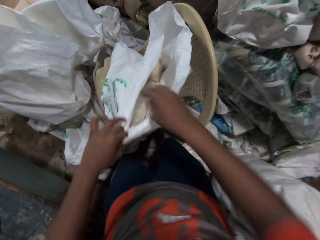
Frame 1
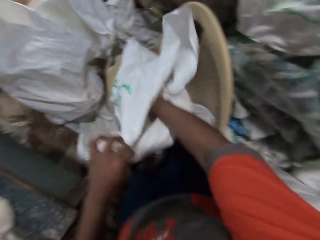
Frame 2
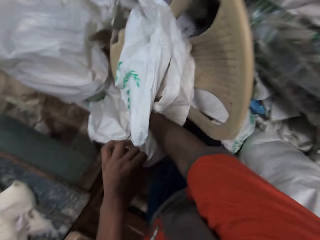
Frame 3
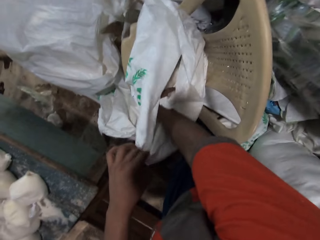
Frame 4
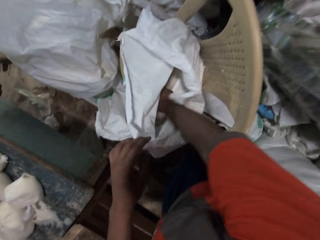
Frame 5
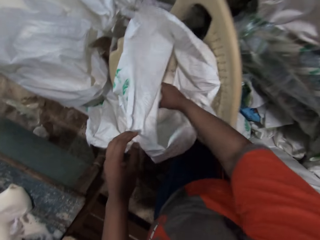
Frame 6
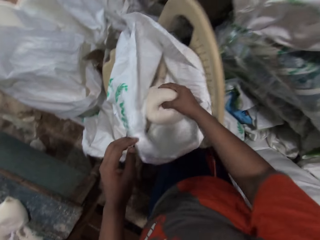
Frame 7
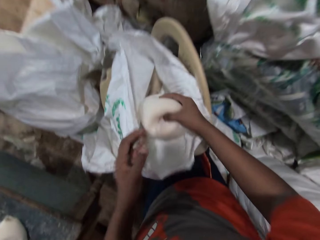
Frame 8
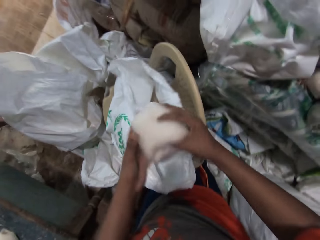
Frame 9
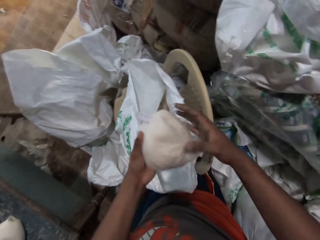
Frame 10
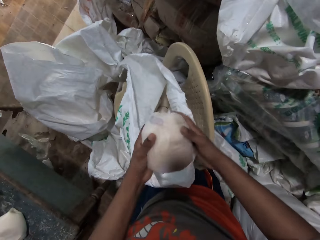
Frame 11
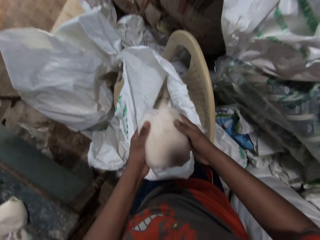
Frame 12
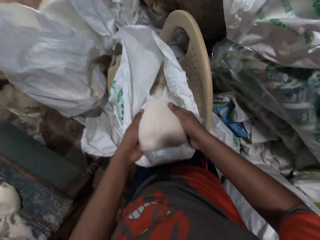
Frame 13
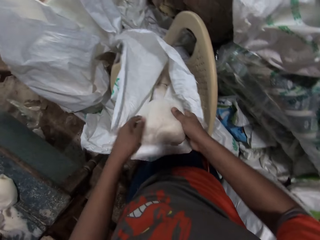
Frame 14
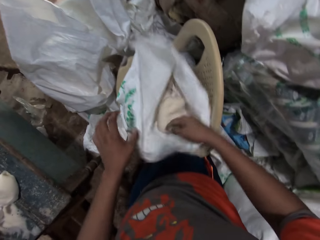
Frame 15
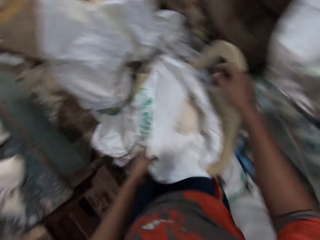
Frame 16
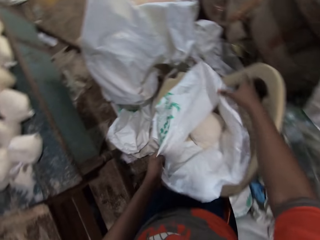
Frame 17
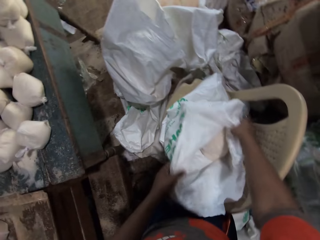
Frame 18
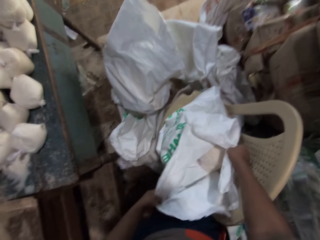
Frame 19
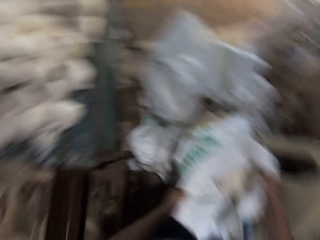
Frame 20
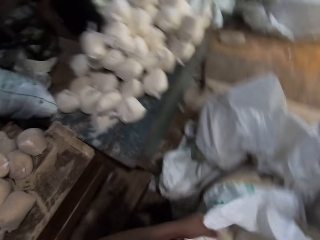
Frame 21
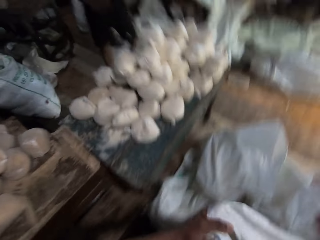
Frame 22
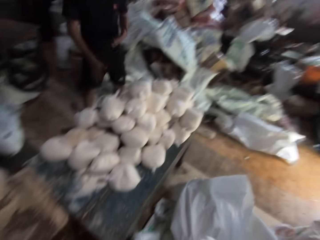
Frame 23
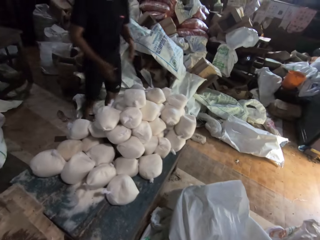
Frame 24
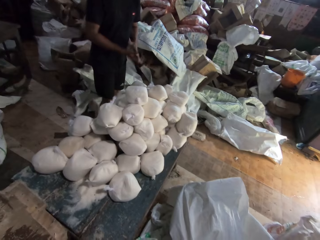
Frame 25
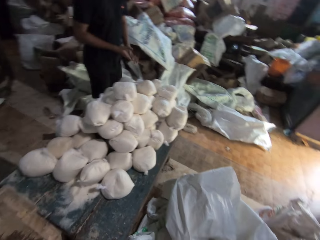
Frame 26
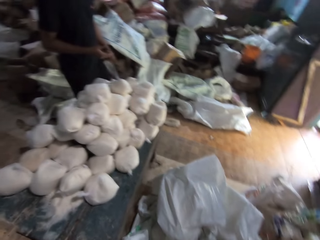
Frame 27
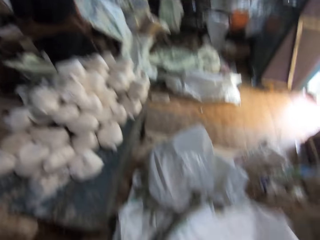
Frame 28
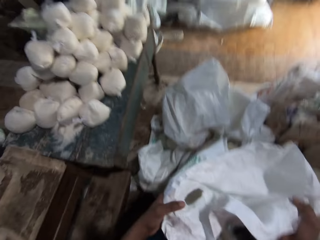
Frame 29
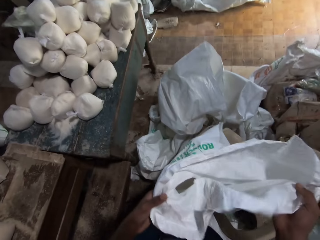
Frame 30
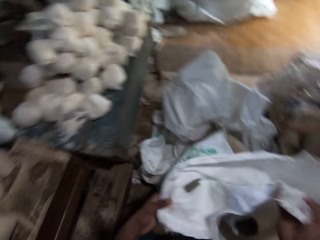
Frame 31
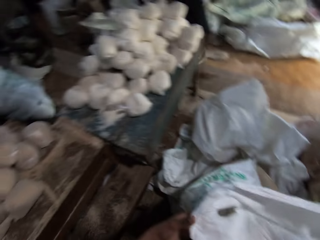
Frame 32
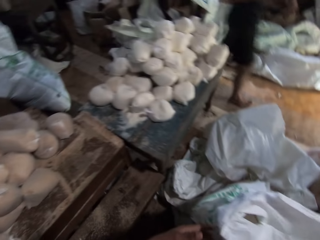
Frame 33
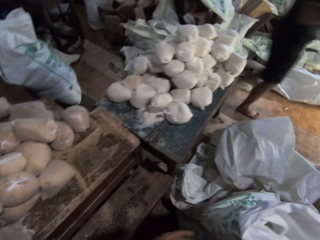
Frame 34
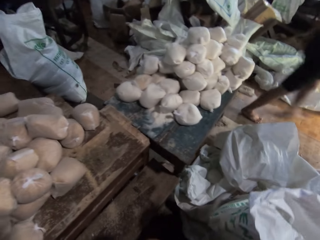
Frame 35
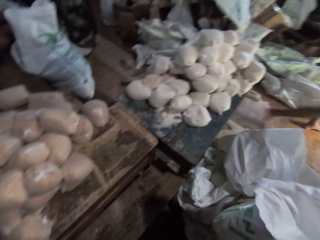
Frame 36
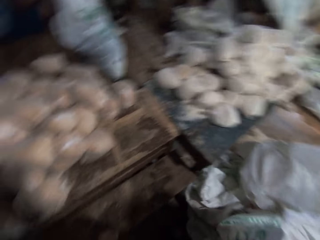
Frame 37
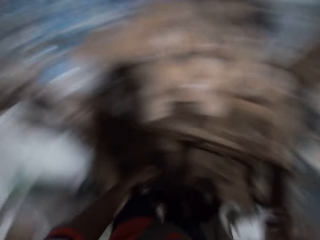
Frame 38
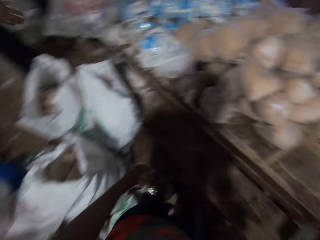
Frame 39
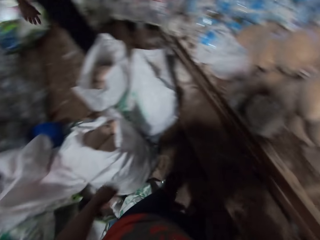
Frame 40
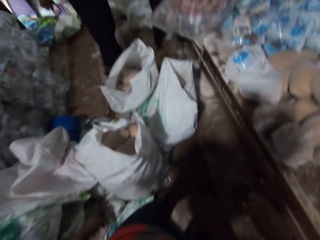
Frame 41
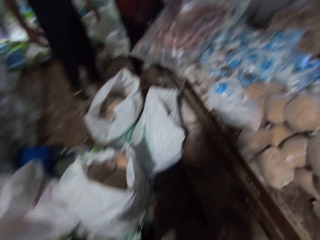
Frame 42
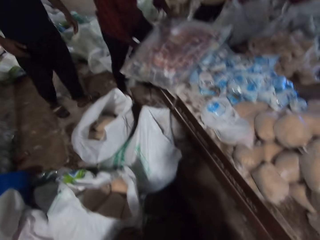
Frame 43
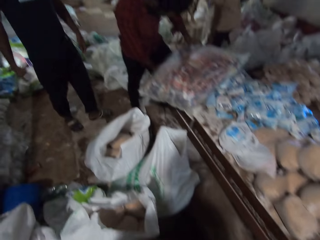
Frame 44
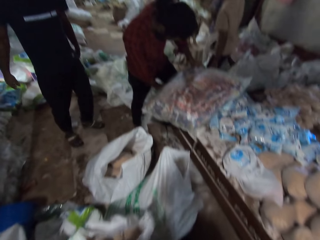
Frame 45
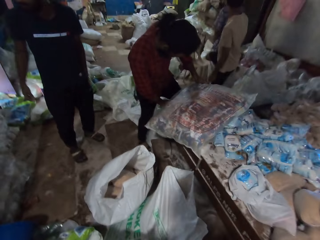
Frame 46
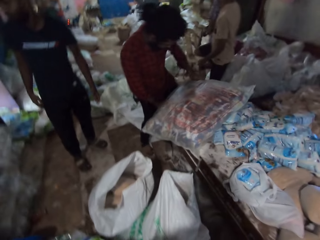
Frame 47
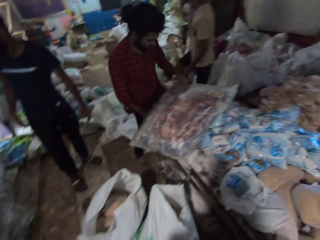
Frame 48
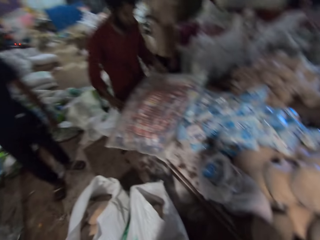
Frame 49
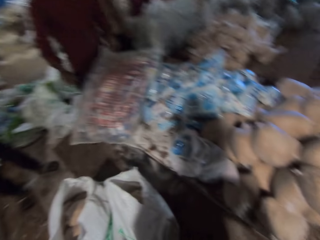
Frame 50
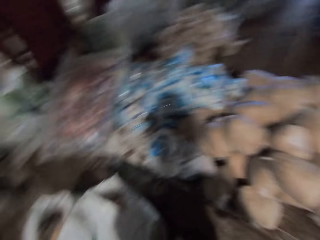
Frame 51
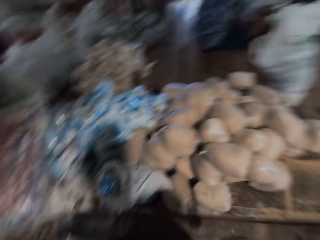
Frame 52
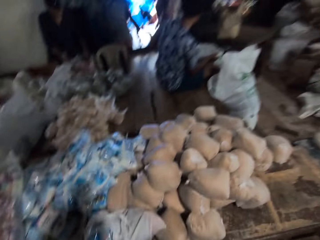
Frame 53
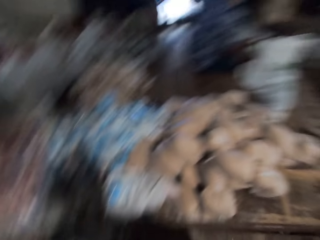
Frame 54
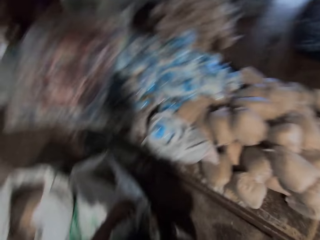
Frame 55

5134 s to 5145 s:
The camera wearer checks in the sack. He picks up a pack of oatmeal from the sack bag on a chair with his right hand. He holds the pack of oatmeal with both hands. He drops the pack of oatmeal into the sack bag on the chair with his right hand. He converses with a man. He looks around the place. He converses with three other men.

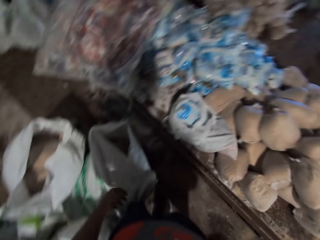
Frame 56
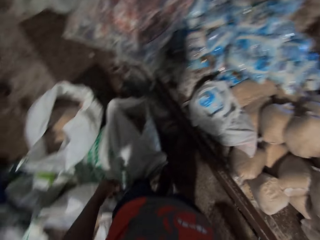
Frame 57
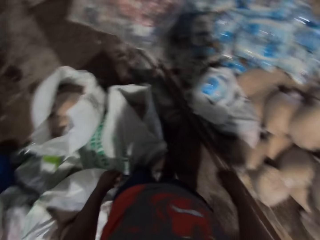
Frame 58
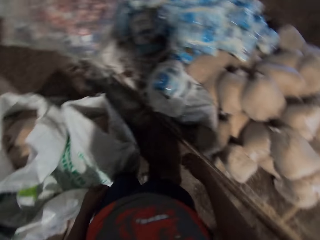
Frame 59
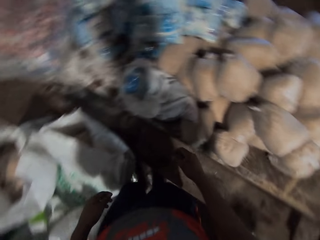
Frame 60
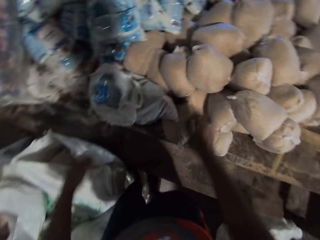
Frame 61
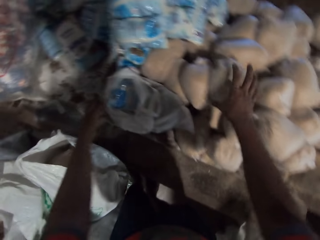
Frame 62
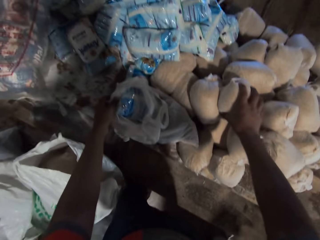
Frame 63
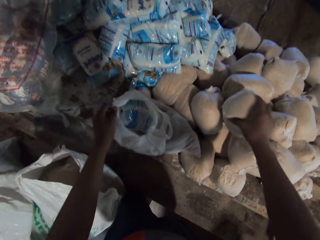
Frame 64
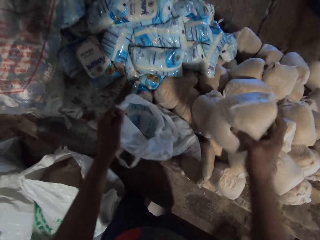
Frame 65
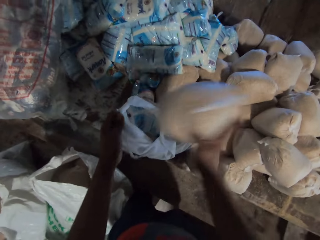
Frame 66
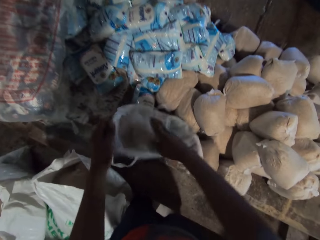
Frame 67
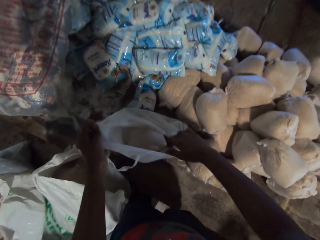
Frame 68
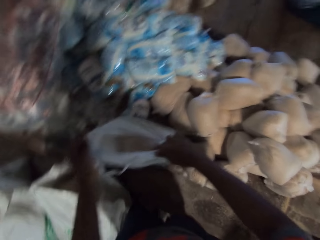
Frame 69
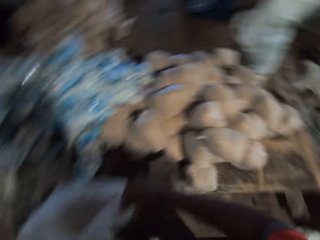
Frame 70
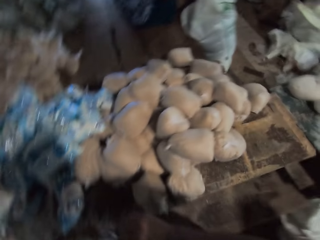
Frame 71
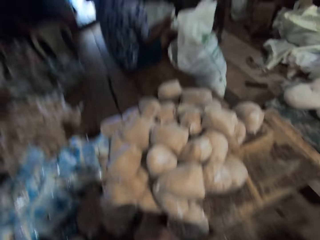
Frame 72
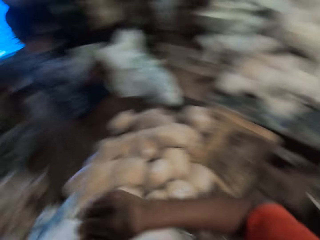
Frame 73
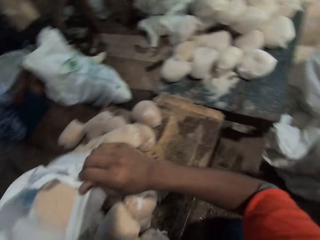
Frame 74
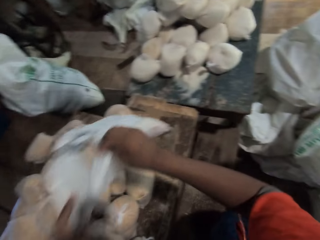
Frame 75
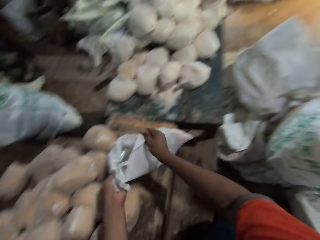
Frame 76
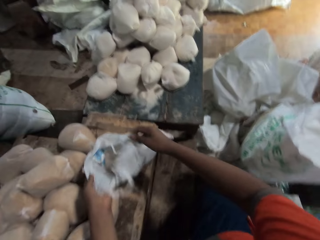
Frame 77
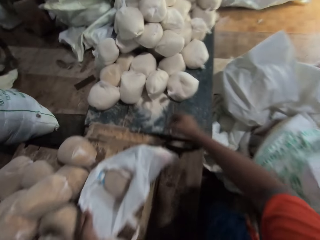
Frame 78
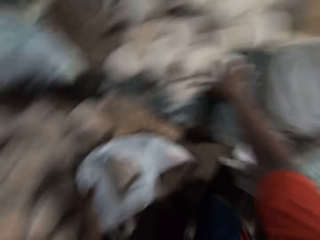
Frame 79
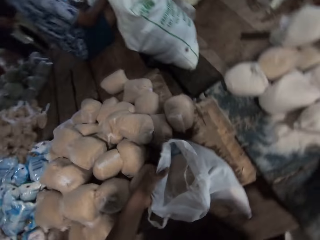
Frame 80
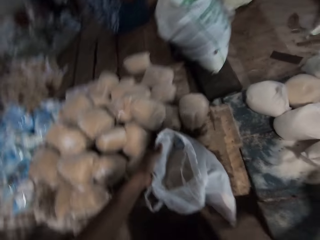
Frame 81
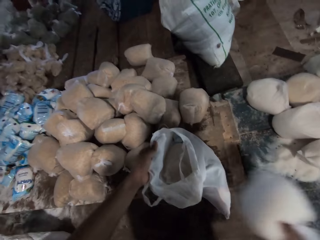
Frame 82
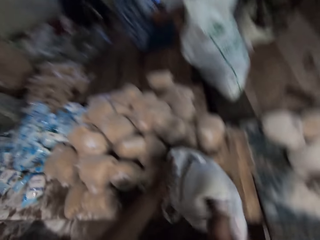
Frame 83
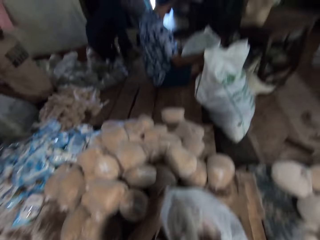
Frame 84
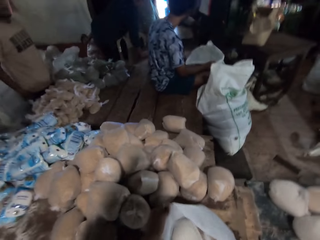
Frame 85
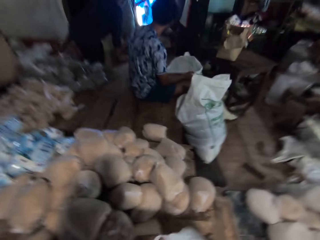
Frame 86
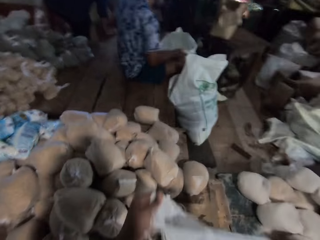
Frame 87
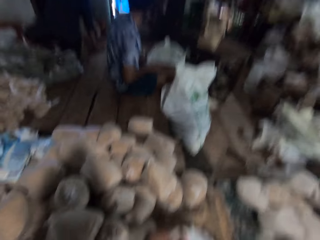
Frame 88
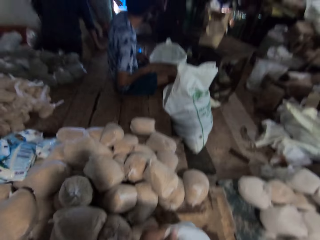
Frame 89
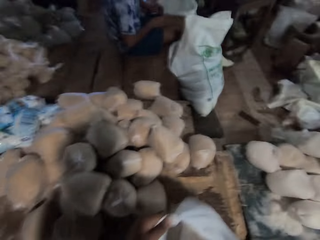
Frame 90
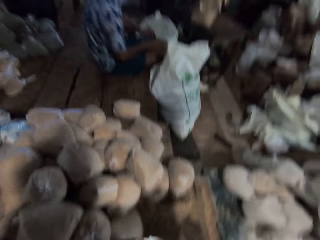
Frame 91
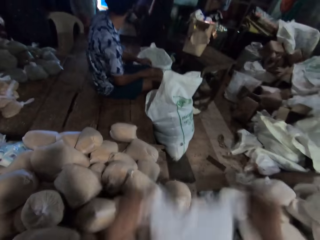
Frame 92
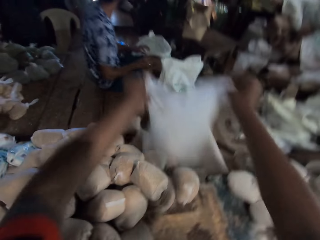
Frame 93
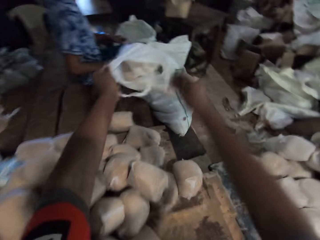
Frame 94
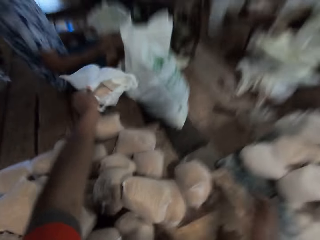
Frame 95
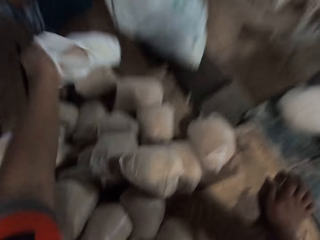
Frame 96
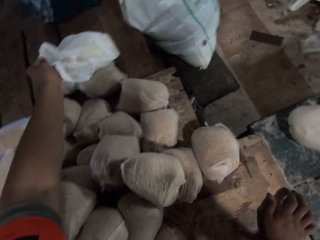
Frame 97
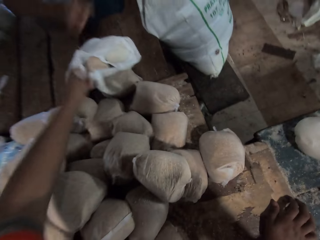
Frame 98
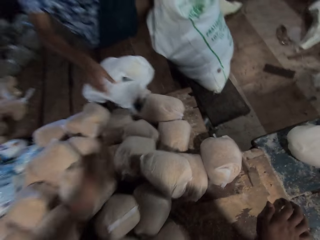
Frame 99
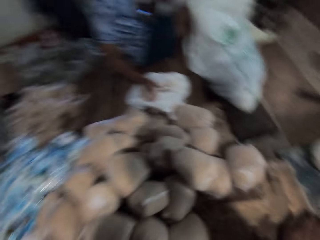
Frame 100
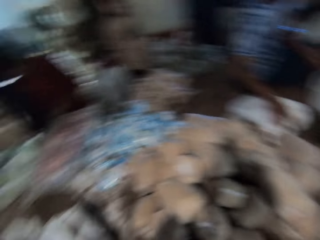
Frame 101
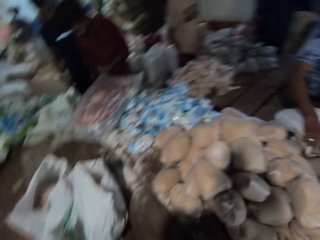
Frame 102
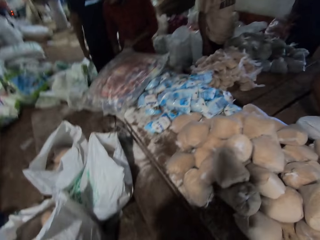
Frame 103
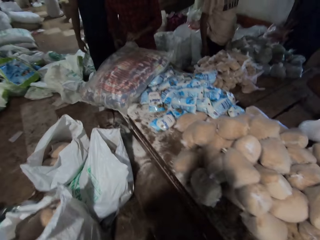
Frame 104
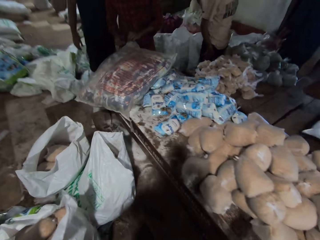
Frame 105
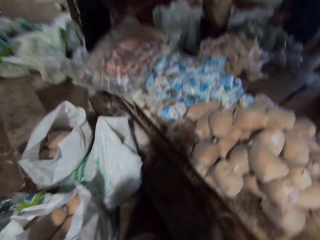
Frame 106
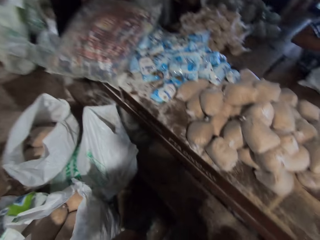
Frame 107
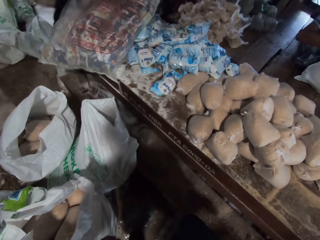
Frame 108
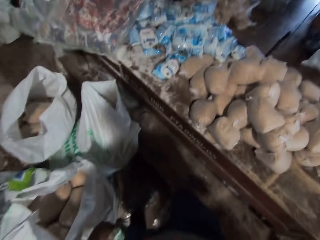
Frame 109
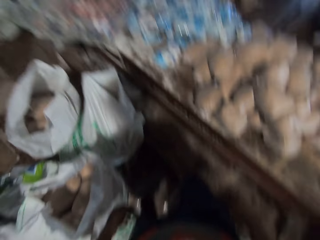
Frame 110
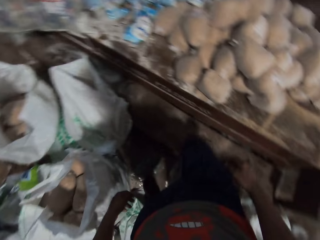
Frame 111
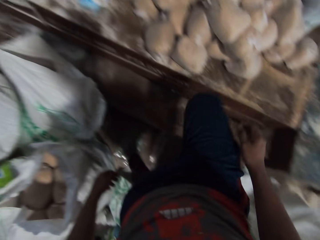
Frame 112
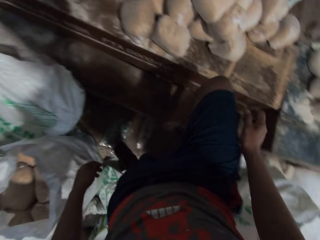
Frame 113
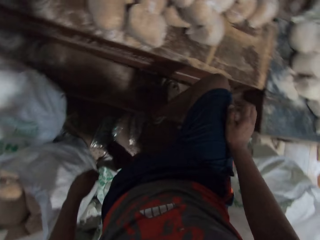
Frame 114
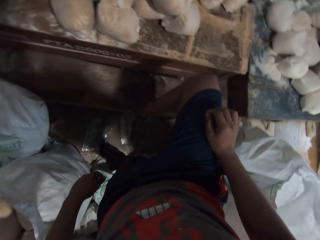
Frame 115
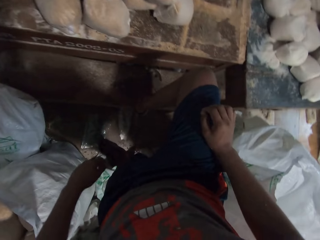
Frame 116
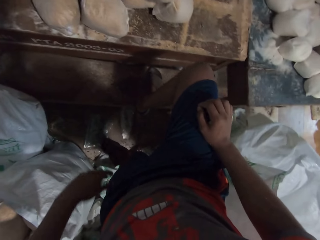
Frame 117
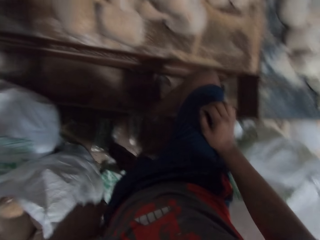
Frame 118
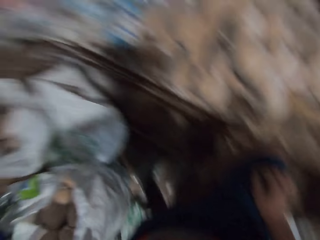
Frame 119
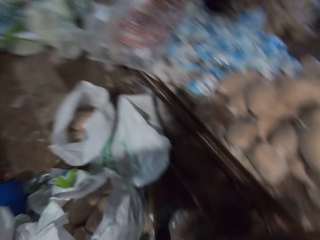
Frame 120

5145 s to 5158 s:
The camera wearer holds a plastic bag on the table with his left hand. He picks up a nylon of maize from the table with his right hand. He puts the nylon of maize in the plastic bag with his right hand. He holds the plastic bag on the table with both hands. He picks up the plastic bag from the table with both hands. He talks in the store. He places the plastic bag on the table with both hands. He holds the plastic bag on the table with his left hand. He picks up a nylon of sugar from the table with his right hand. He puts the nylon of sugar in the plastic bag with his right hand. A man holds a sack bag on the floor with his right hand. The camera wearer holds the plastic bag on the table with both hands. He shakes the plastic bag on the table with both hands. He interacts with the man. He picks up the plastic bag from the table with both hands. He passes the plastic bag. He throws the plastic bag with both hands. He holds the plastic bag with his left hand. He places his right hand on the table. He places the plastic bag on the table with his left hand. The man holds the plastic bag on the table with his right hand. Another man holds a sack bag on the table with his left hand. The first man adjusts the plastic bag on the table with his right hand. The camera wearer talks in the store. The other man holds a knife with his right hand. He cuts the sack bag with the knife in his right hand. The camera wearer places his right leg on the lower part of the table.
